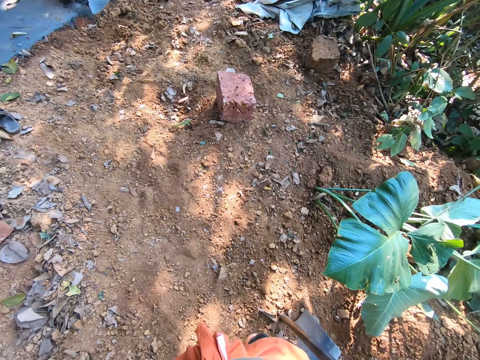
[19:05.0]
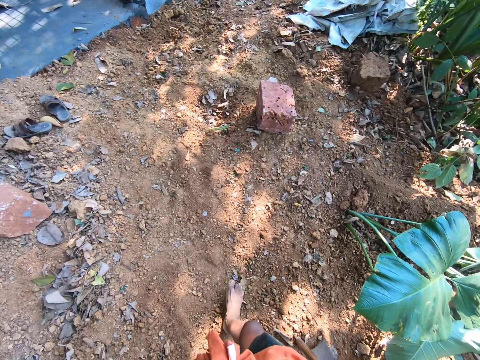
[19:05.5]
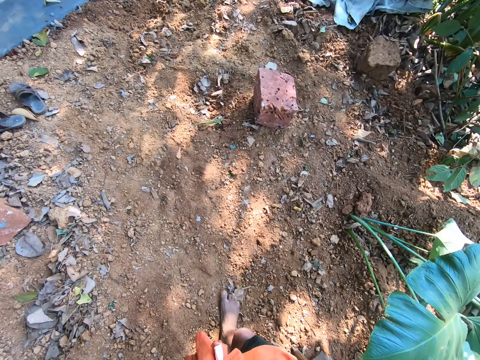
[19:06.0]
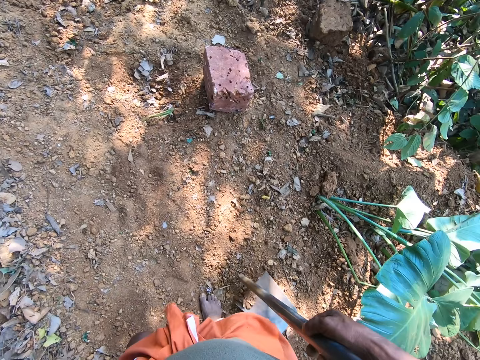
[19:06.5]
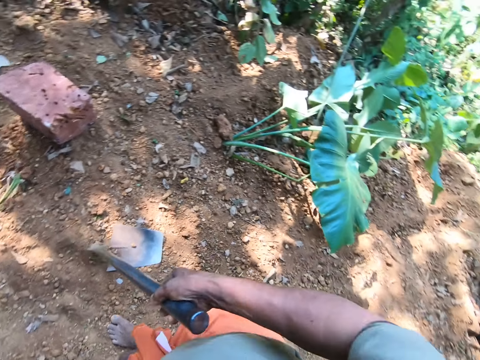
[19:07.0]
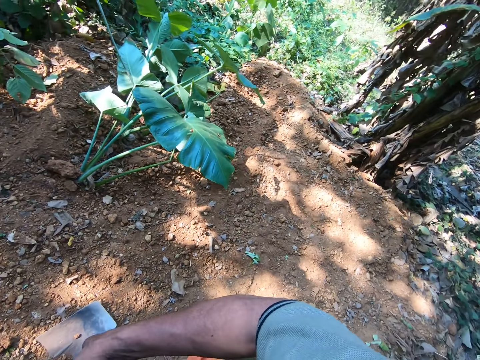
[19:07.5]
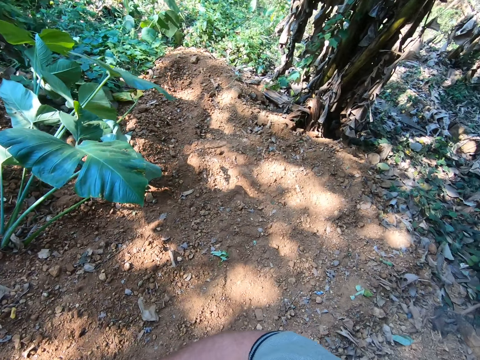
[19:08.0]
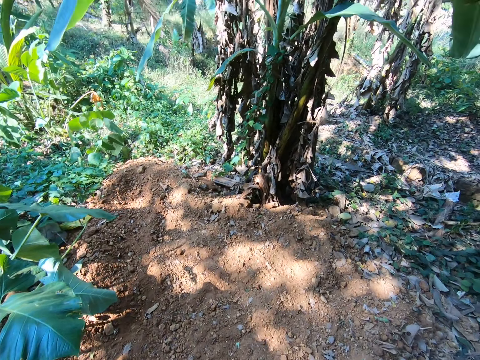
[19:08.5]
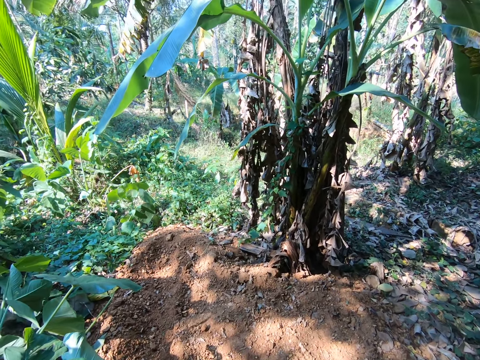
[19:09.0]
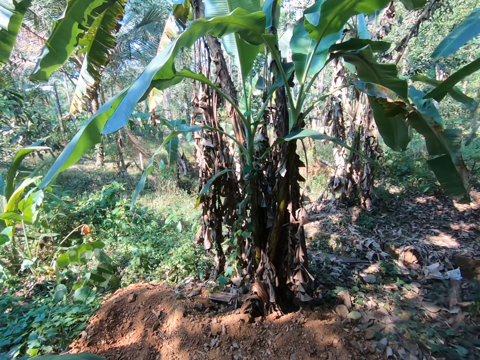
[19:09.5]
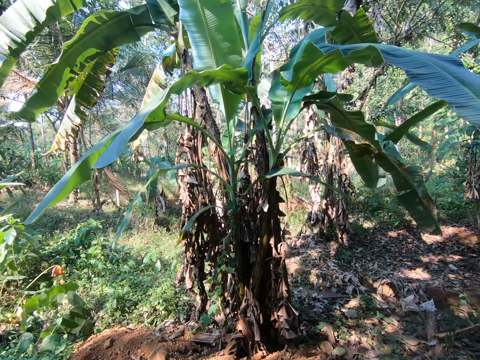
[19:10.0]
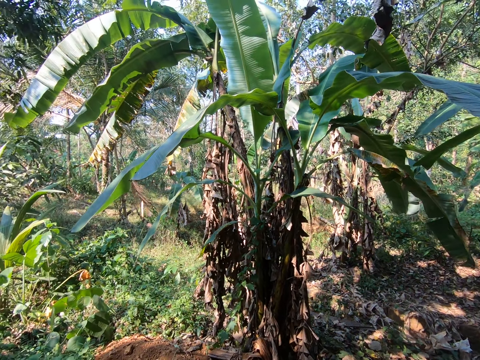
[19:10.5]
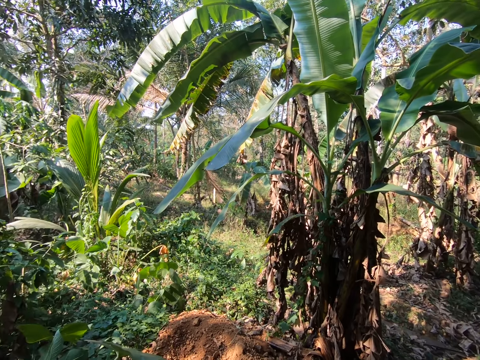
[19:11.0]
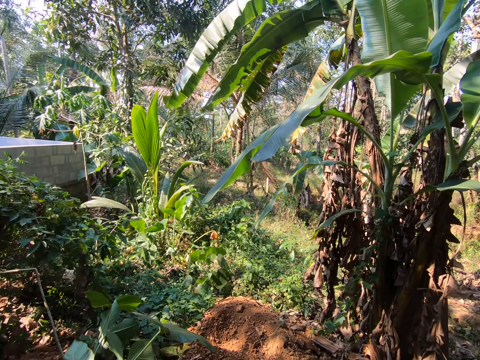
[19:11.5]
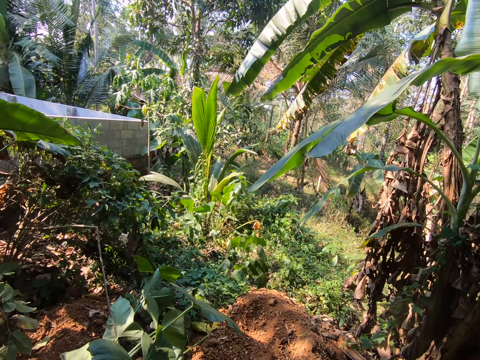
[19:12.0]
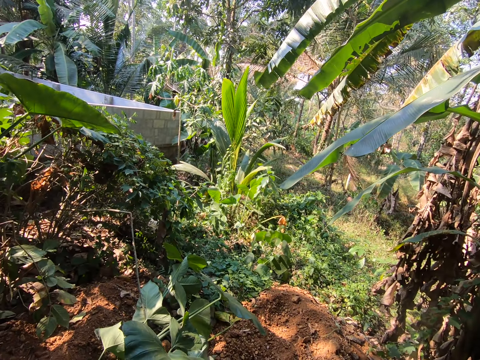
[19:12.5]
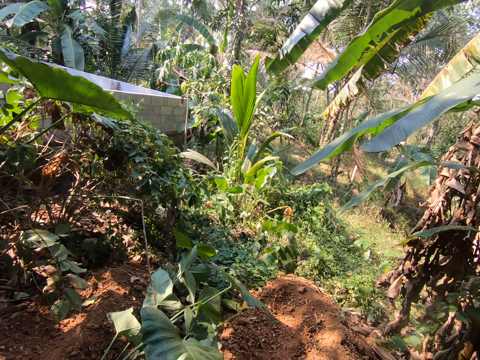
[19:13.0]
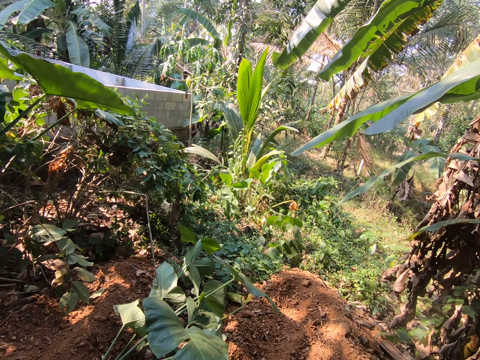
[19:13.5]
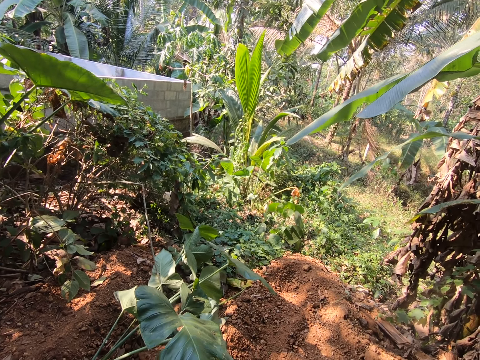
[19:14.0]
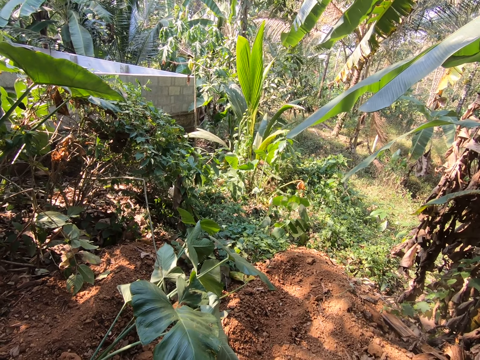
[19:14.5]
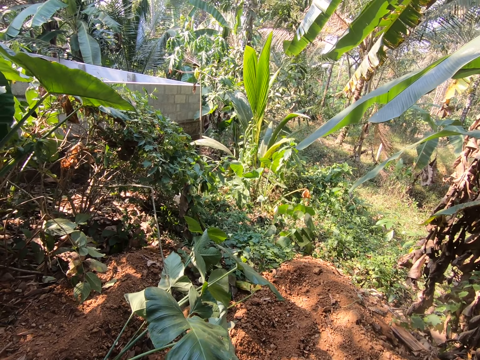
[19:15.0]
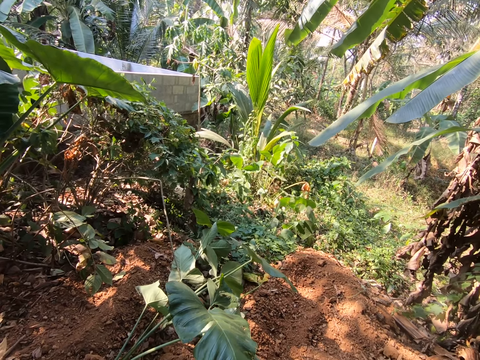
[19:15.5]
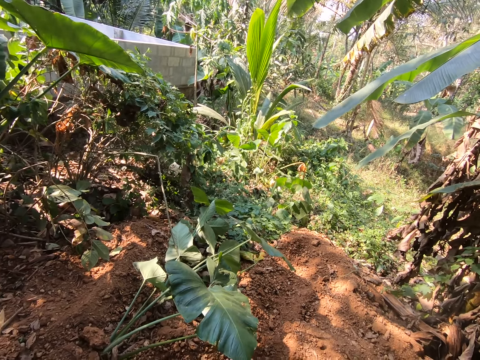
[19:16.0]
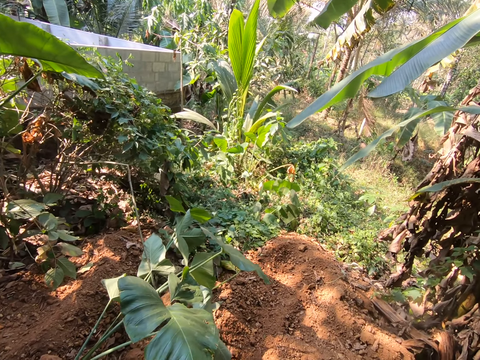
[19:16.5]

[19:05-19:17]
The camera wearer looks in the garden.

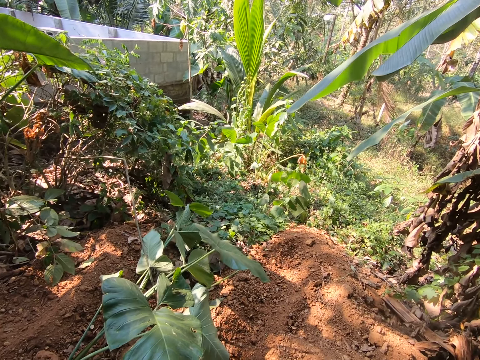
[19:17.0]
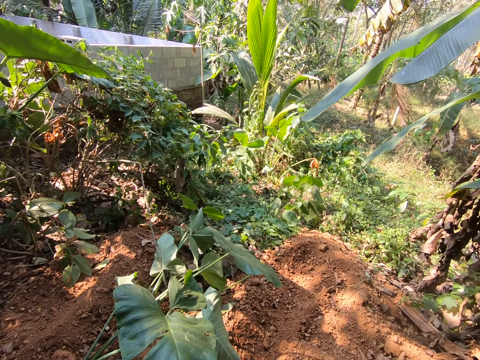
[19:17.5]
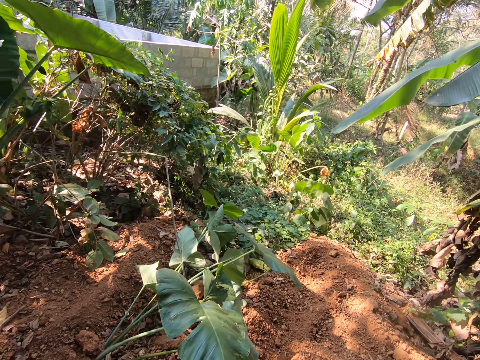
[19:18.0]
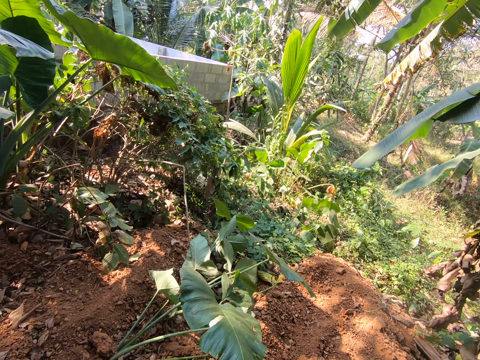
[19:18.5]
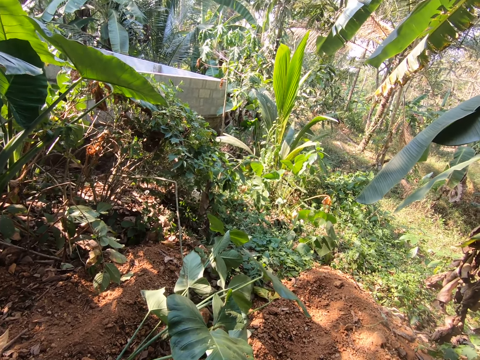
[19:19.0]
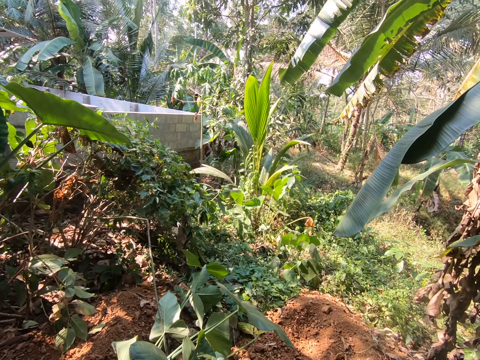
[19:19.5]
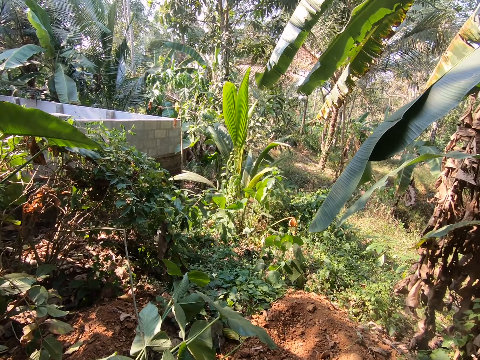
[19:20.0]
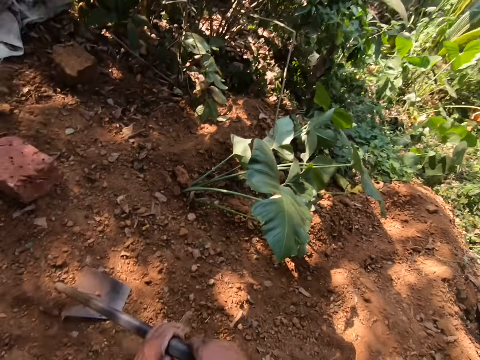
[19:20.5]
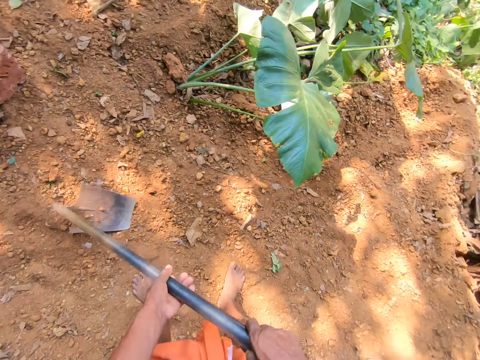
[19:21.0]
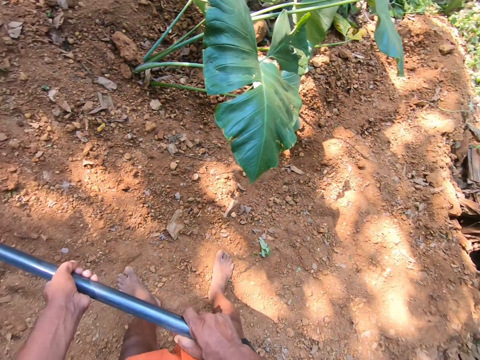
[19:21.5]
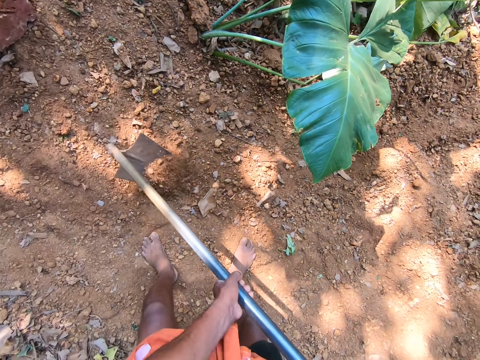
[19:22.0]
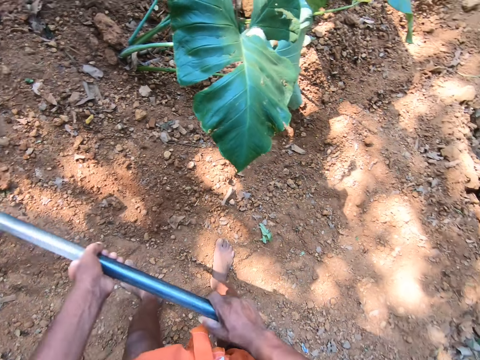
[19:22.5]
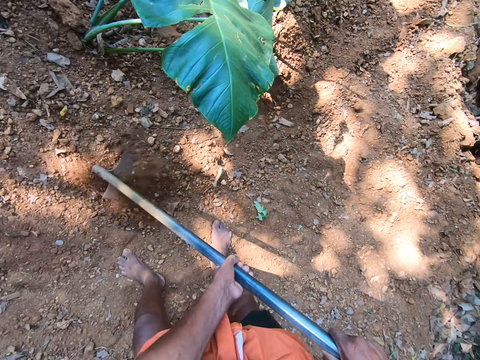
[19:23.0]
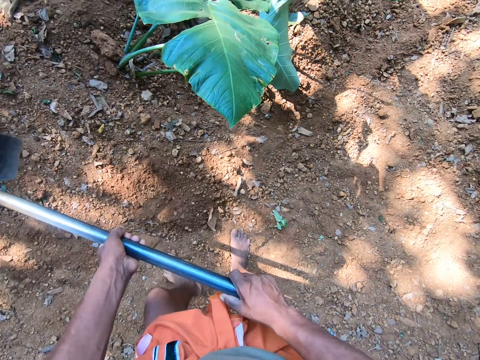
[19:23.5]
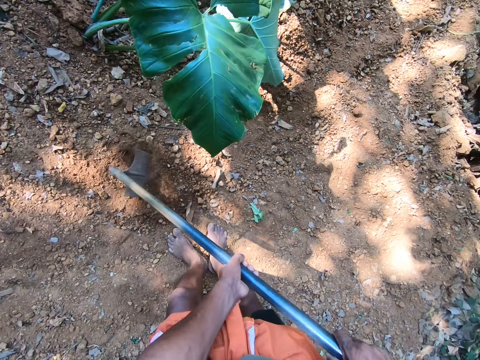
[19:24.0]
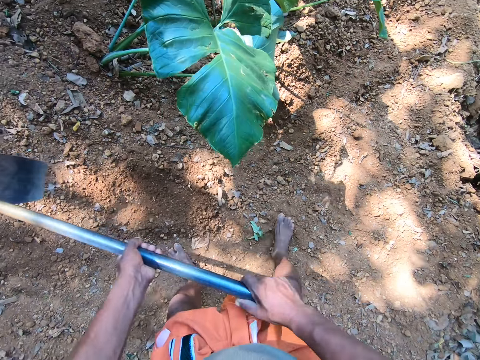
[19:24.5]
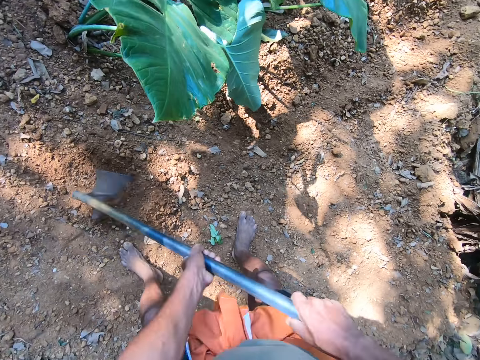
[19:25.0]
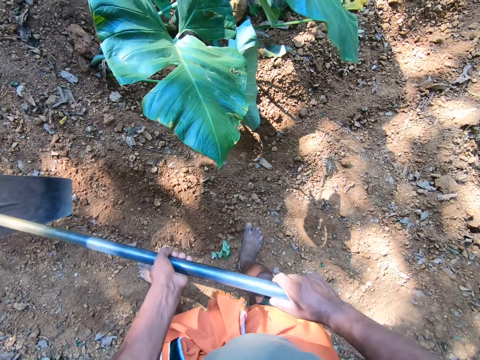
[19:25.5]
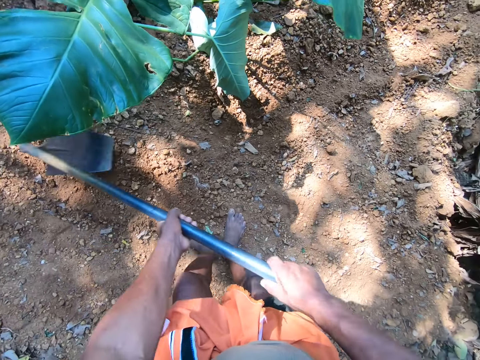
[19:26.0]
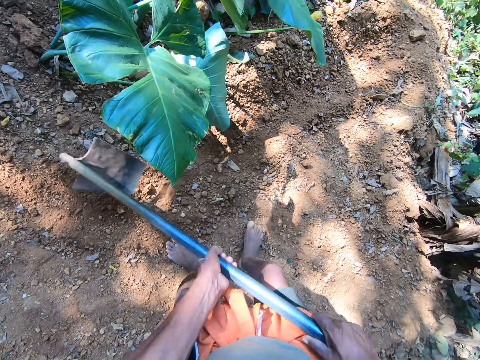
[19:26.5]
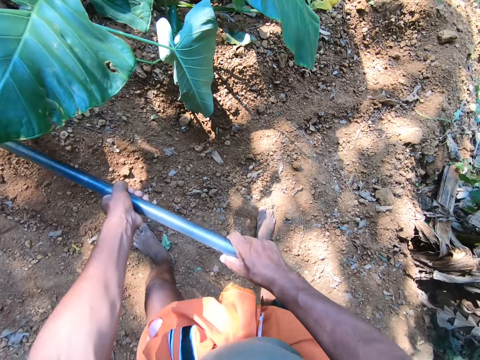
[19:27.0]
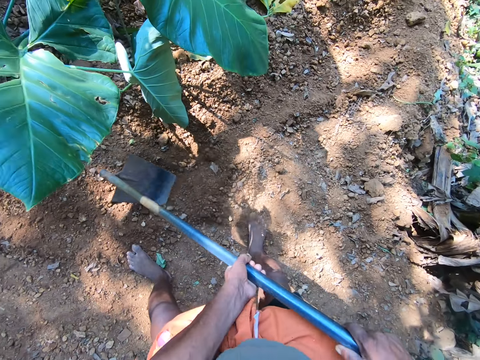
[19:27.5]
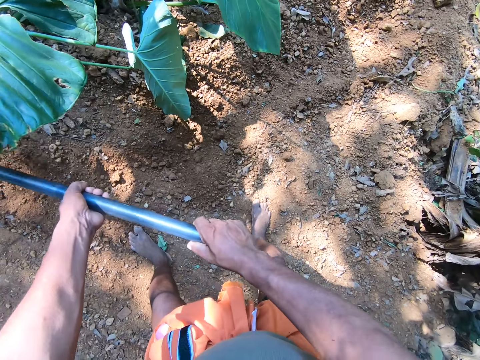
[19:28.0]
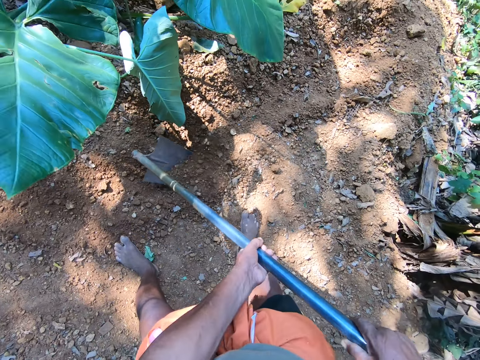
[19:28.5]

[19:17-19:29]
The camera wearer digs the ground with the hoe in his hands.

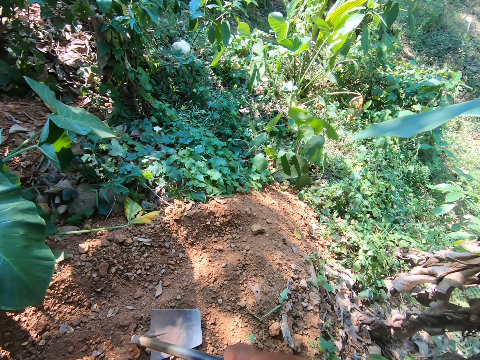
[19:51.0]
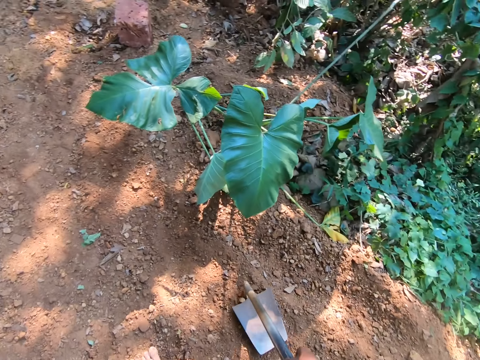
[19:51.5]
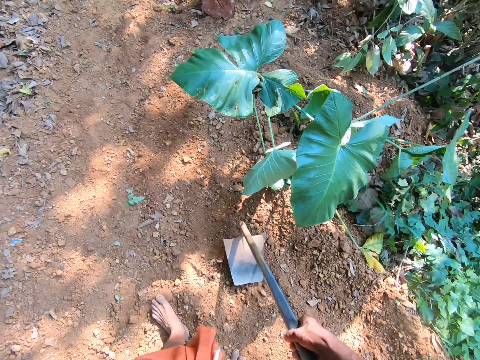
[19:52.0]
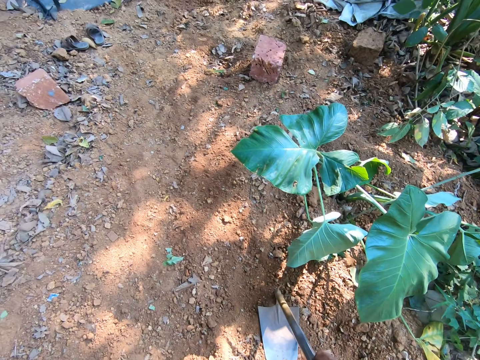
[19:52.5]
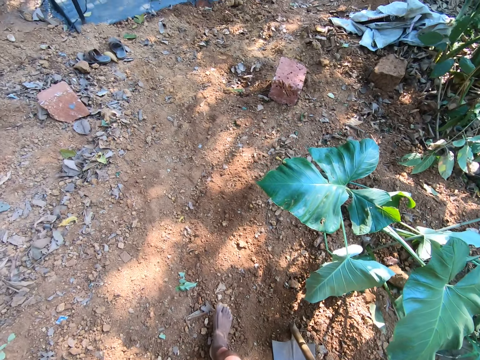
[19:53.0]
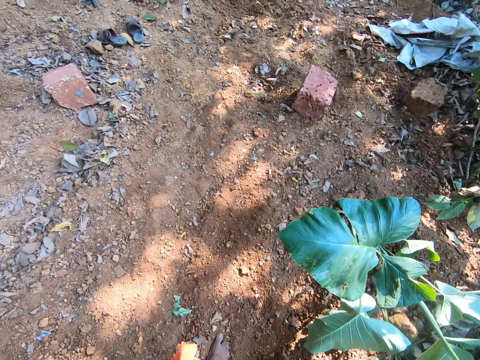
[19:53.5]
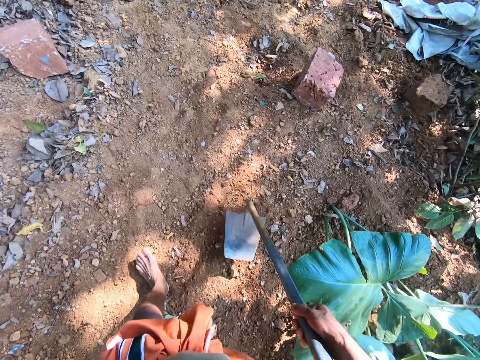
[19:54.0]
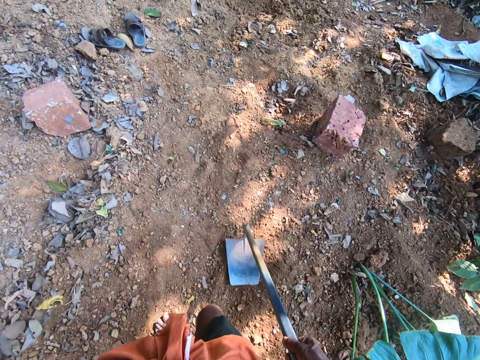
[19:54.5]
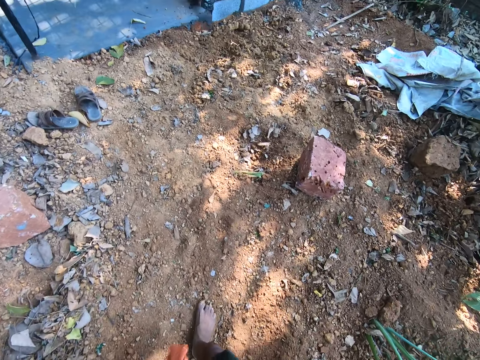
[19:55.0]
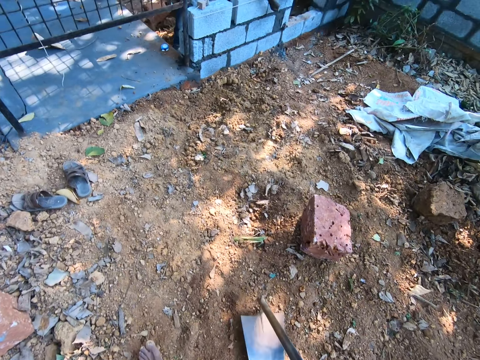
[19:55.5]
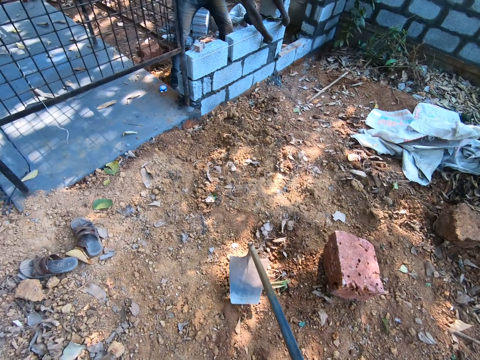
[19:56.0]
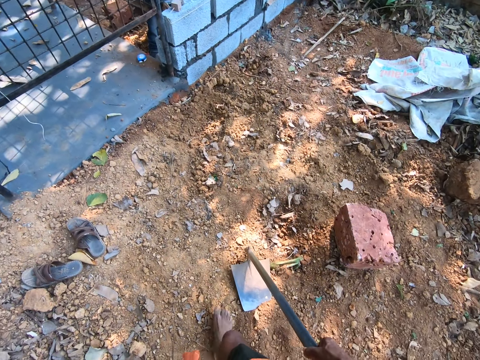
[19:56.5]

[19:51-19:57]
The camera wearer walks towards something.
